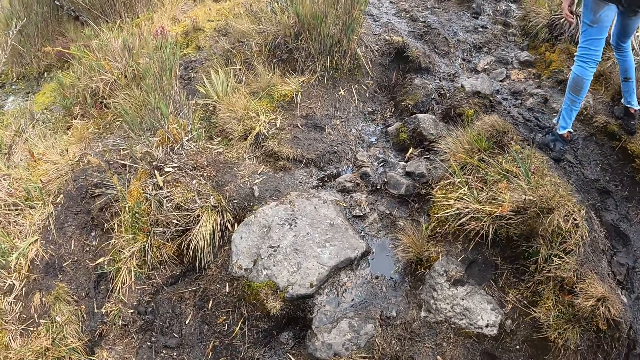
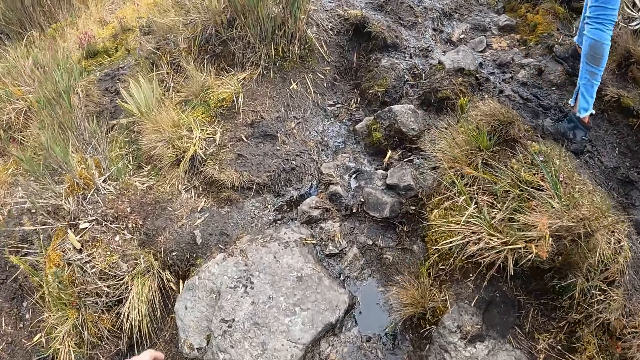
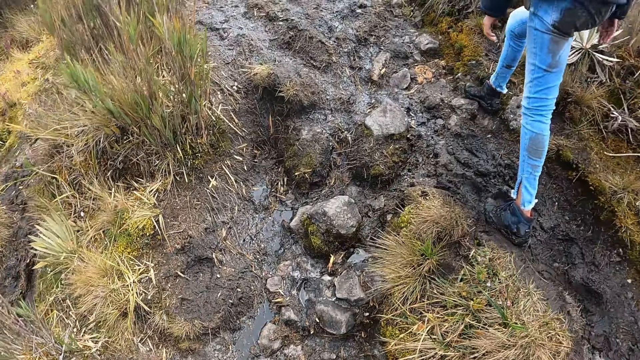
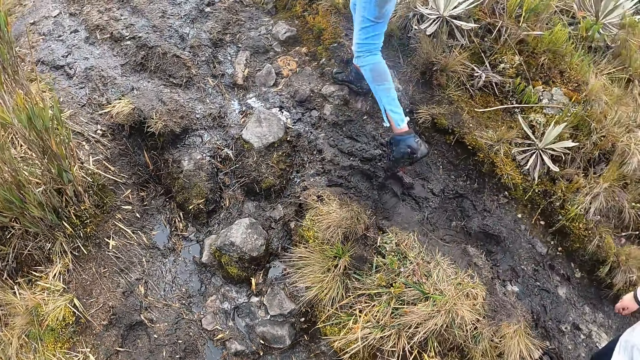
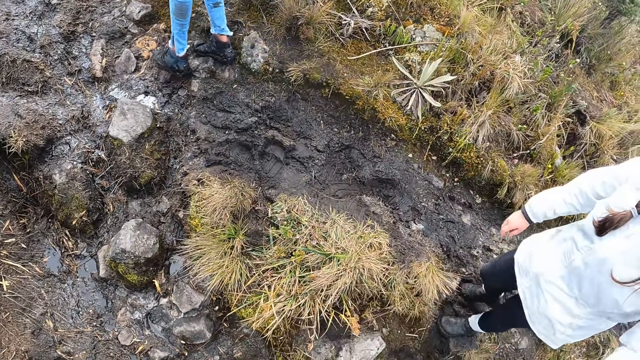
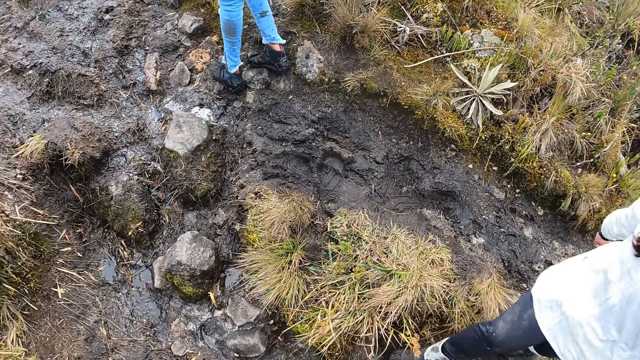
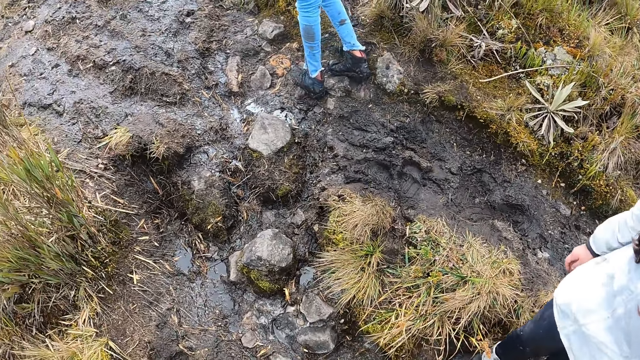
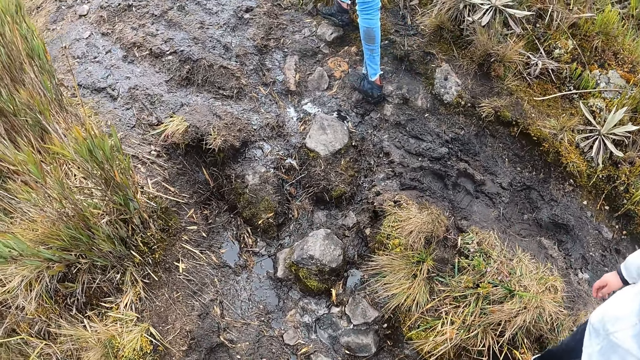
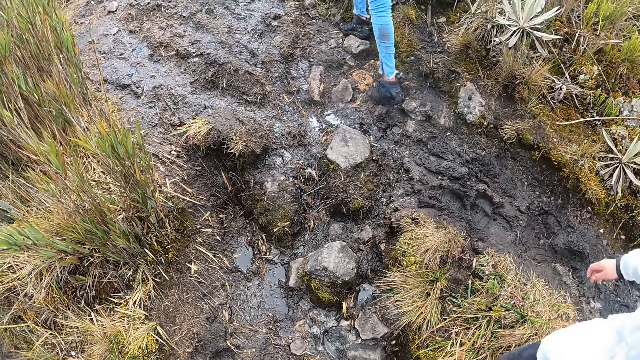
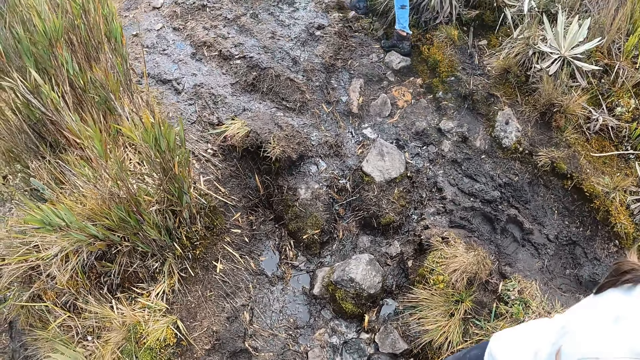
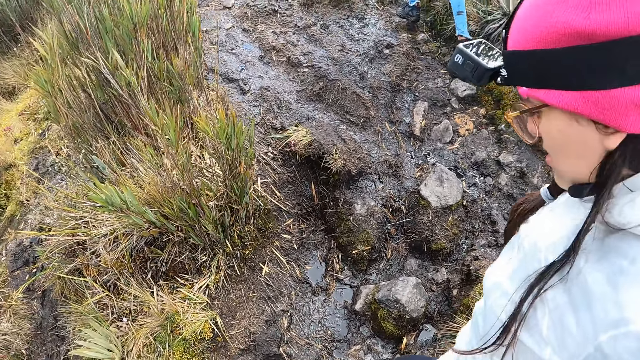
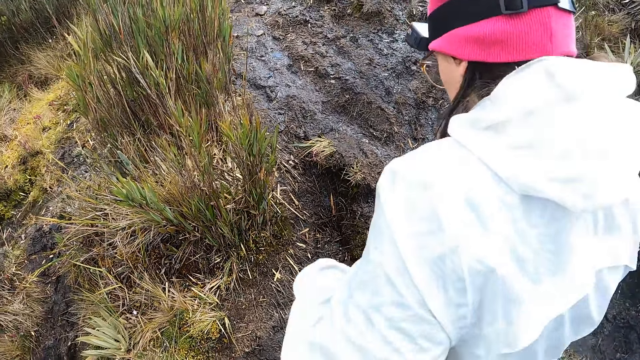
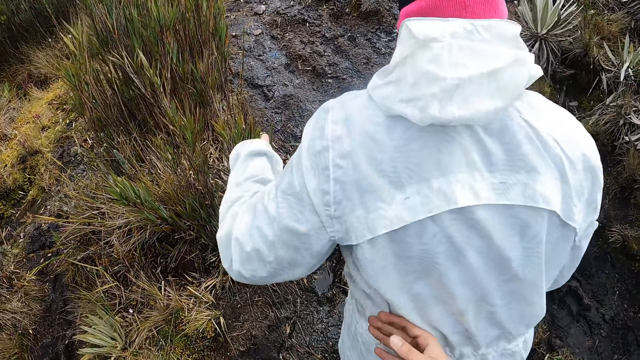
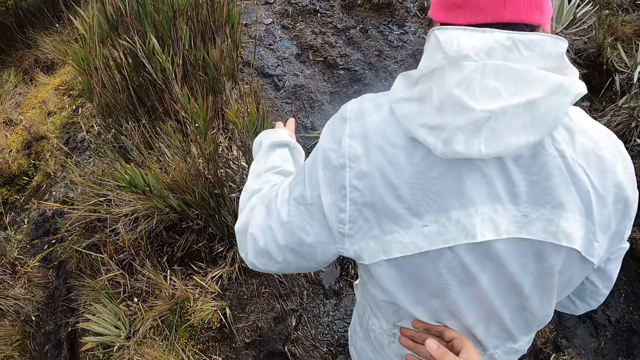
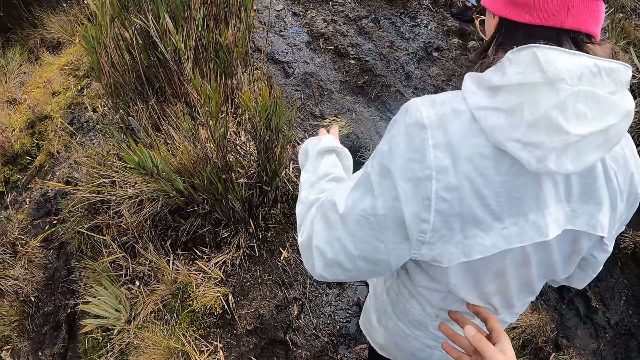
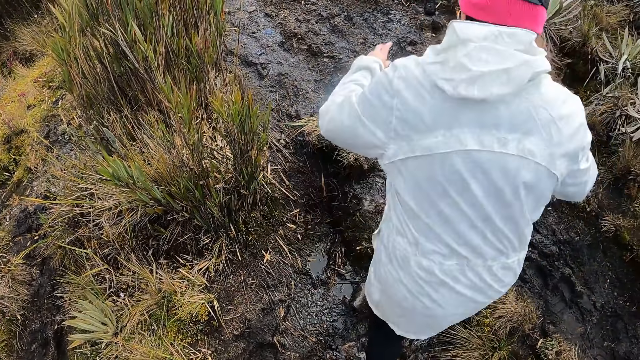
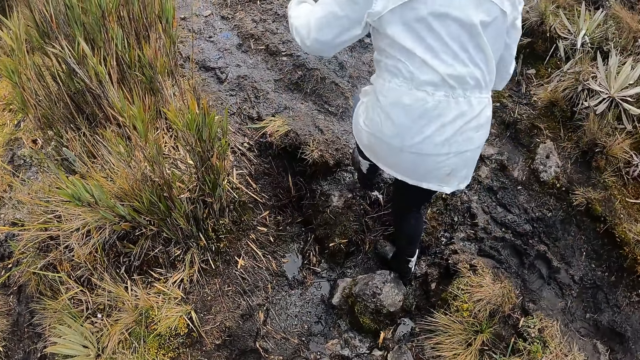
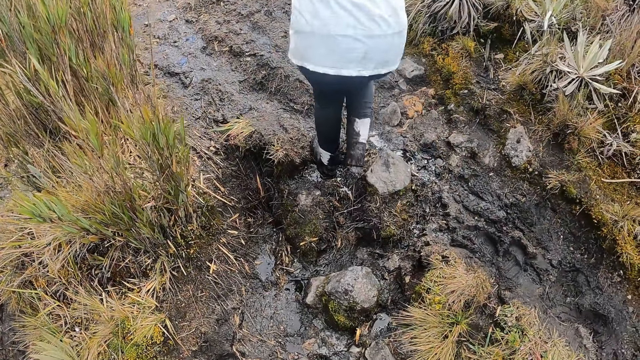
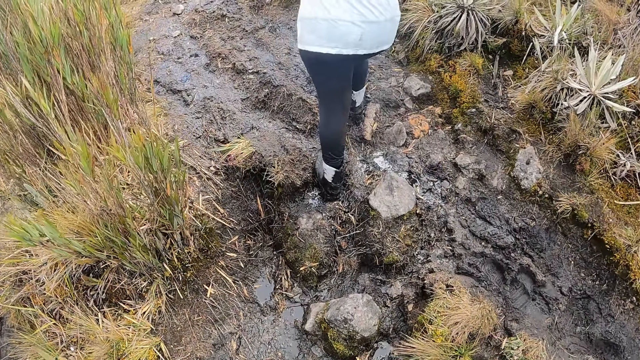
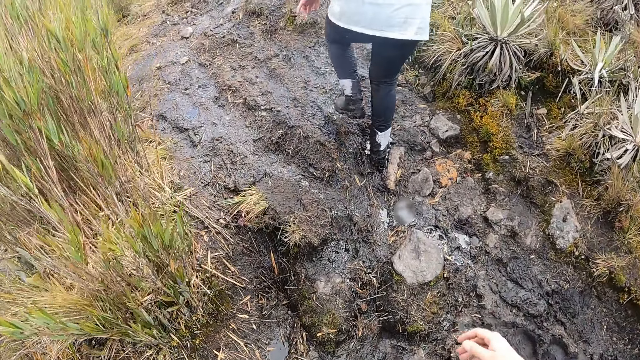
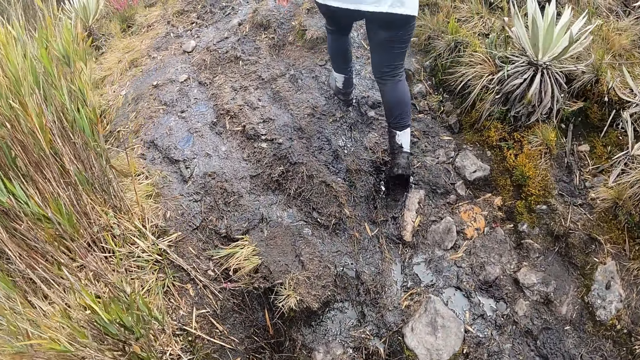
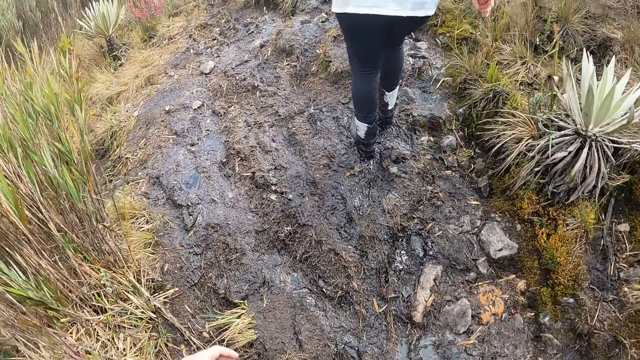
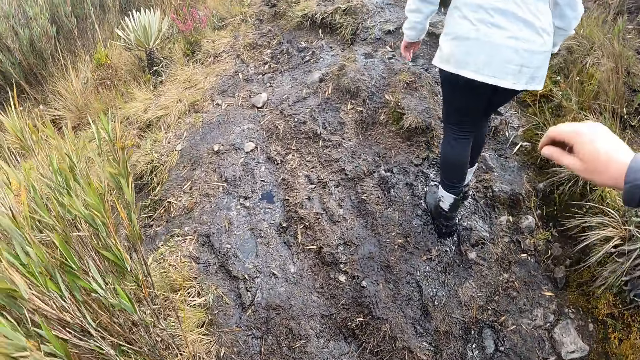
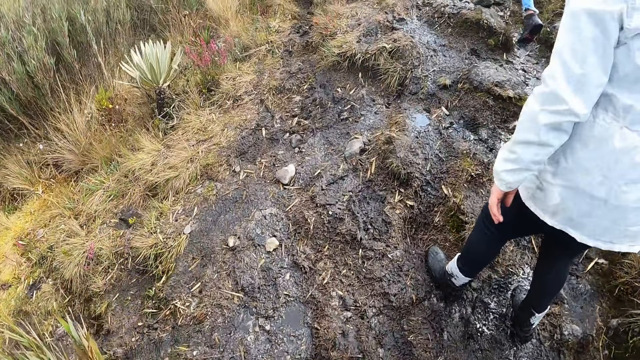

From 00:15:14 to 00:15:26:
The camera wearer pushes the woman on the back.

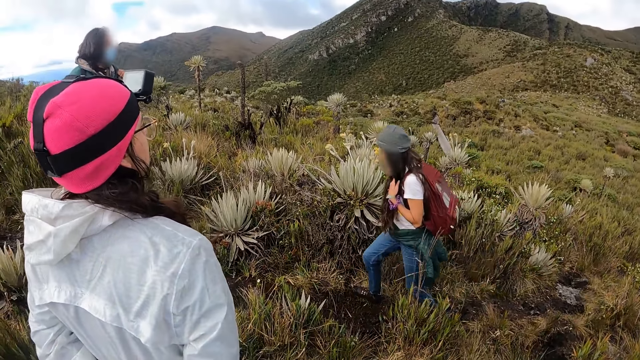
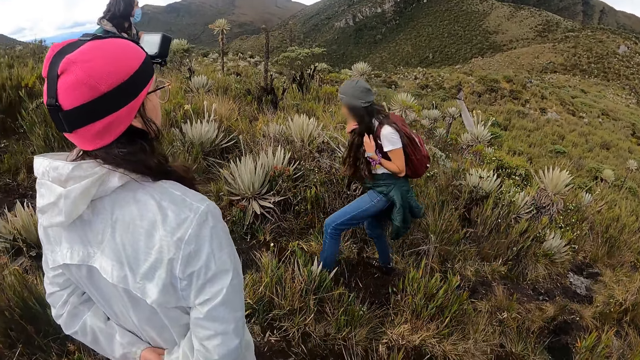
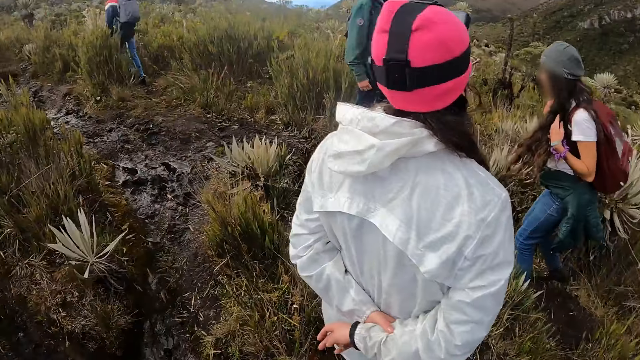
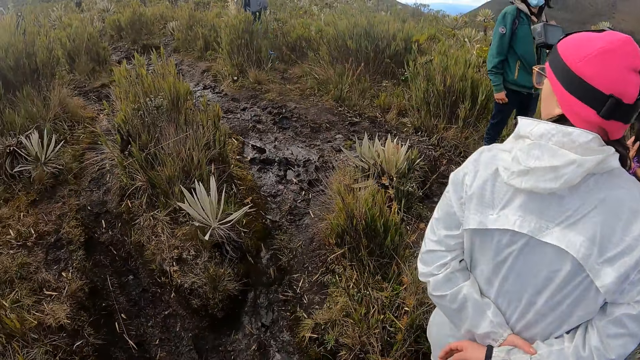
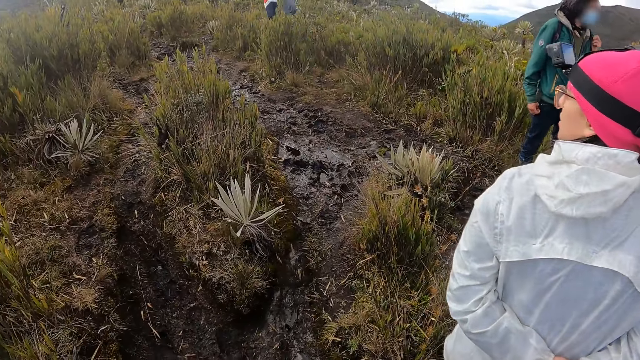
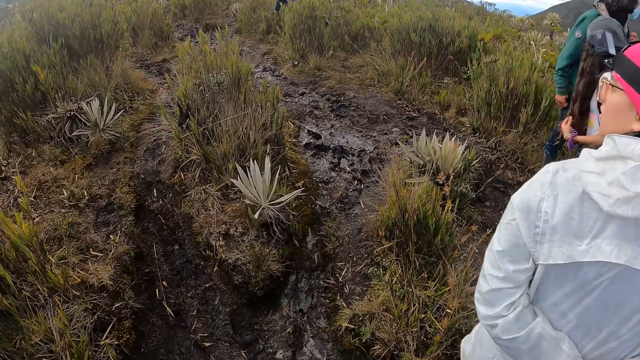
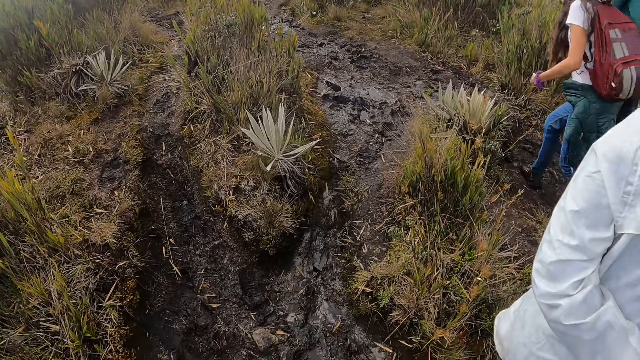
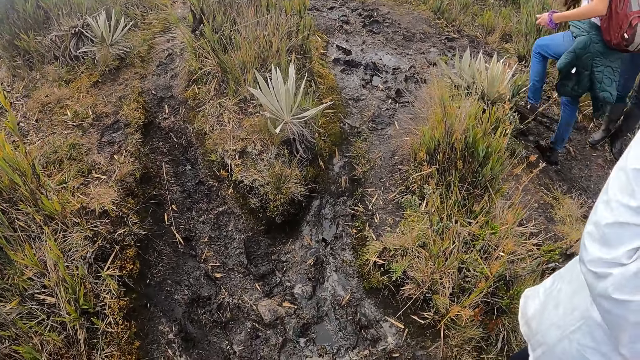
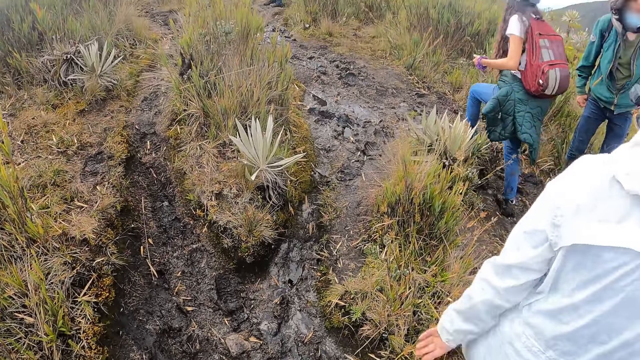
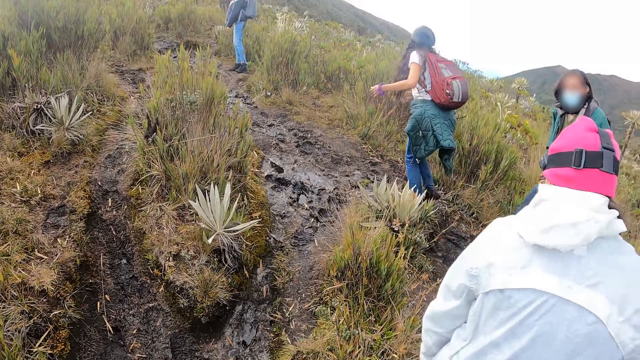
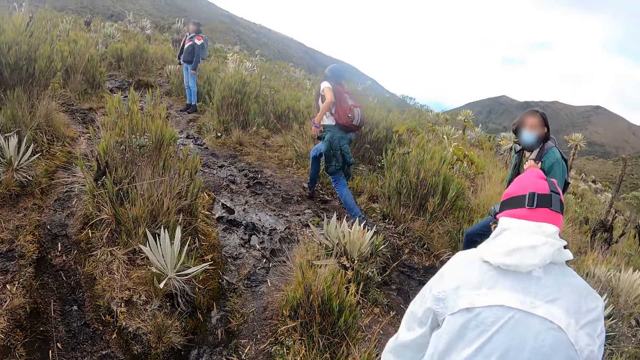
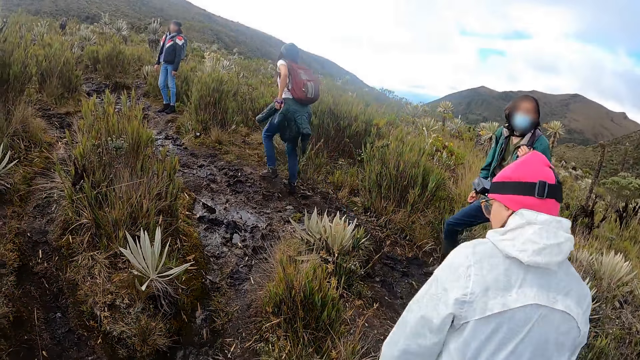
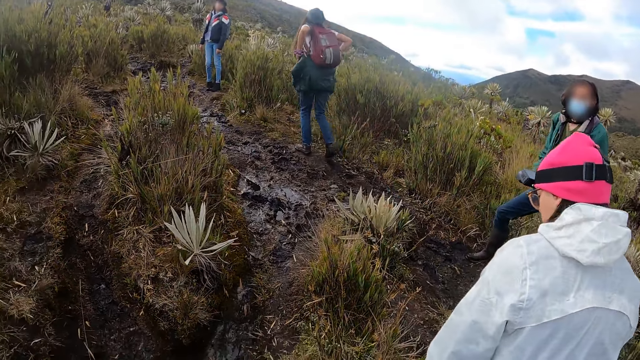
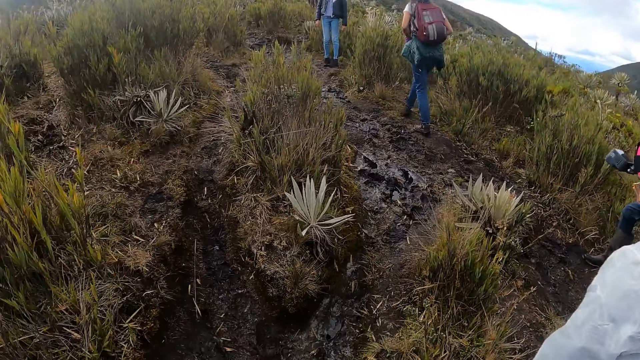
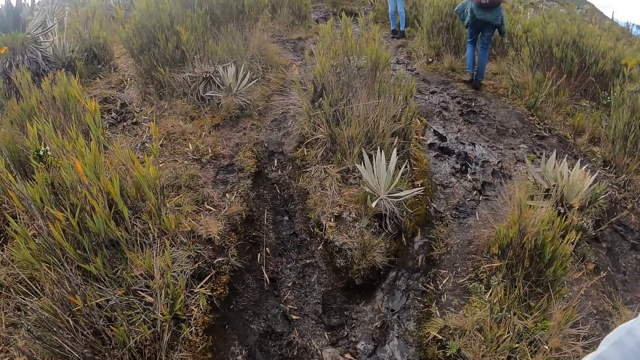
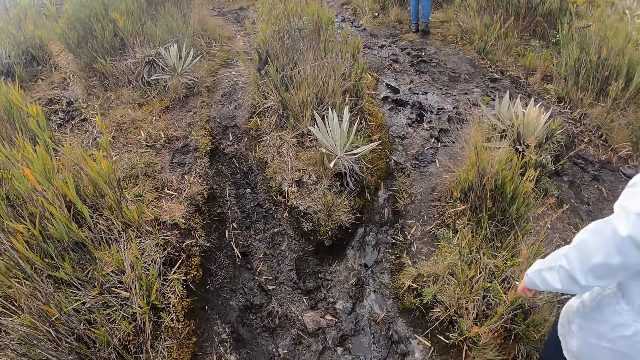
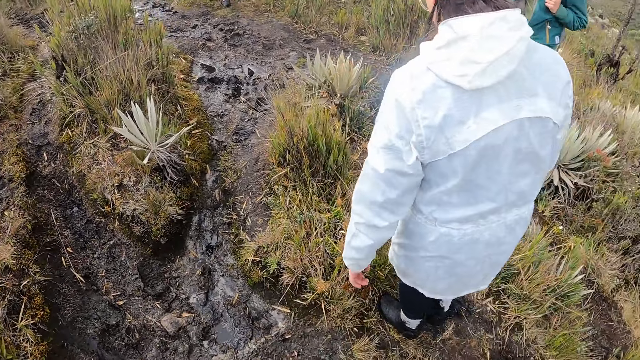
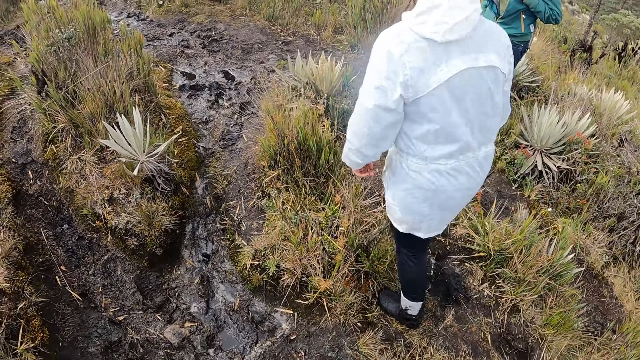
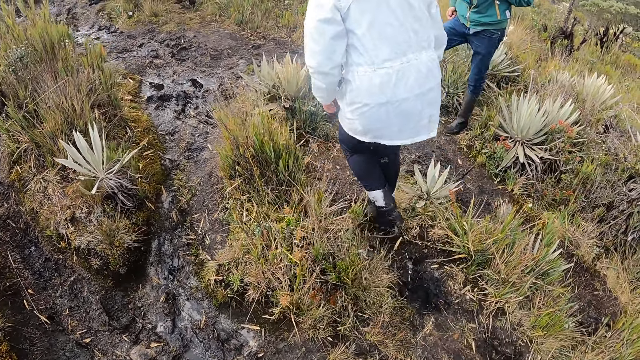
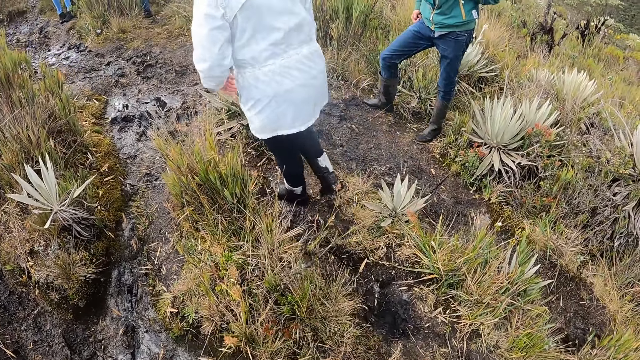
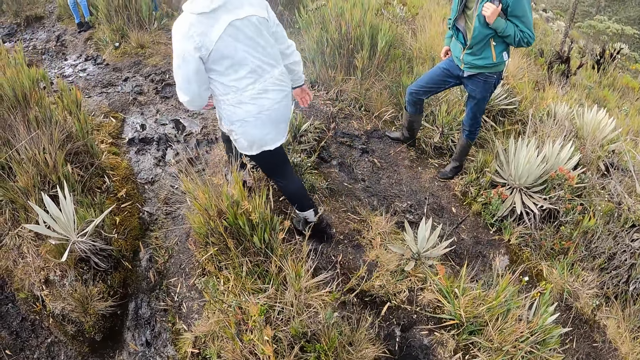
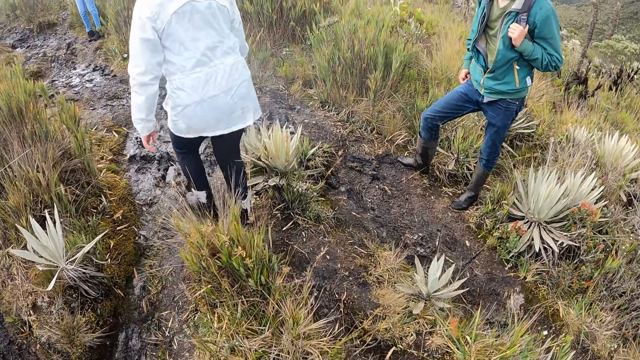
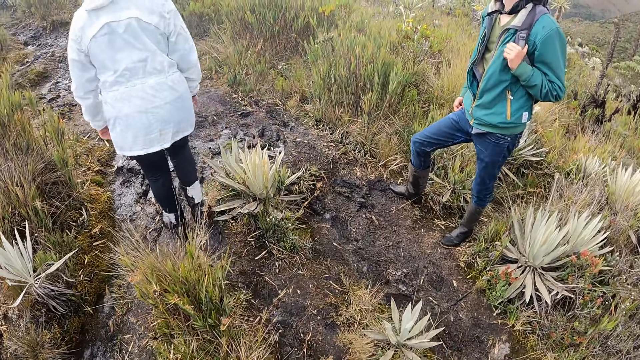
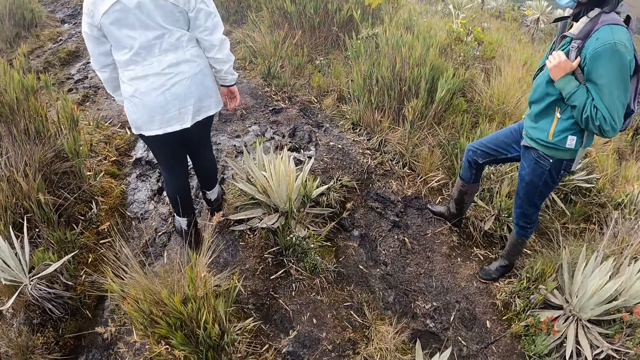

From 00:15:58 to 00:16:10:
The camera wearer looks around the mountain.
